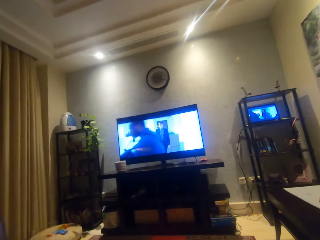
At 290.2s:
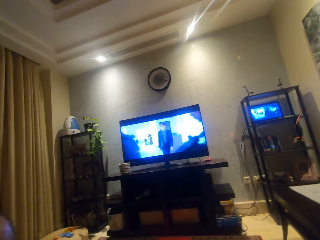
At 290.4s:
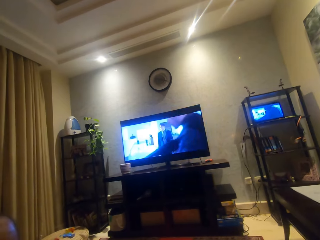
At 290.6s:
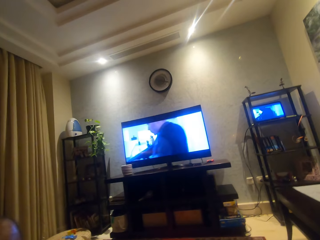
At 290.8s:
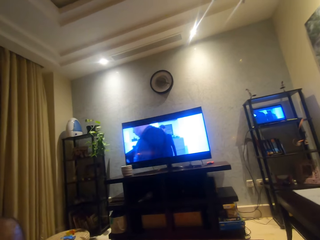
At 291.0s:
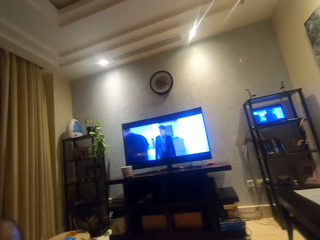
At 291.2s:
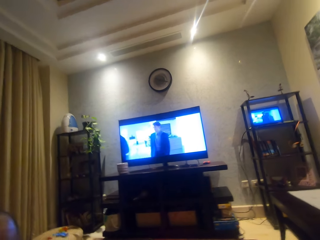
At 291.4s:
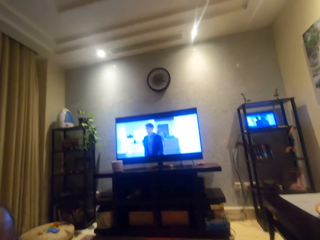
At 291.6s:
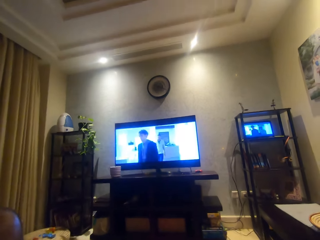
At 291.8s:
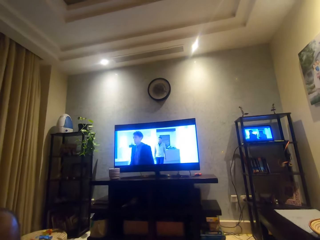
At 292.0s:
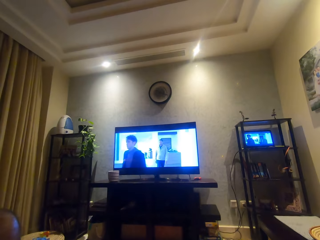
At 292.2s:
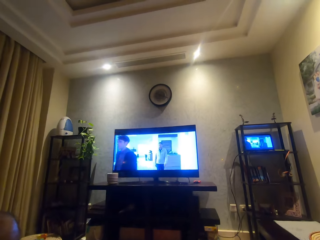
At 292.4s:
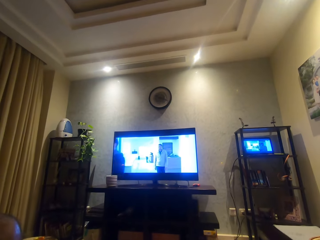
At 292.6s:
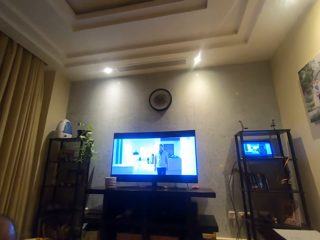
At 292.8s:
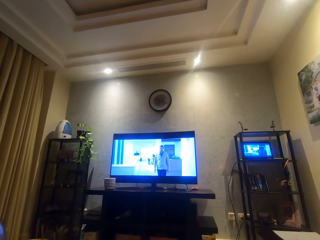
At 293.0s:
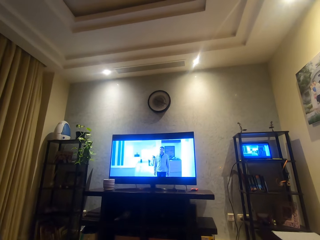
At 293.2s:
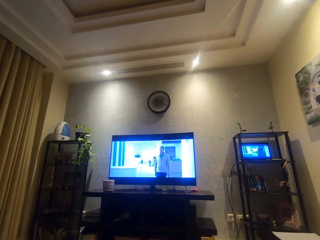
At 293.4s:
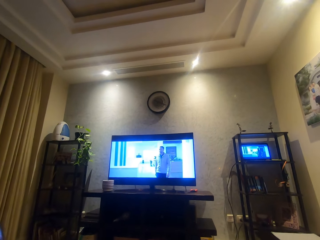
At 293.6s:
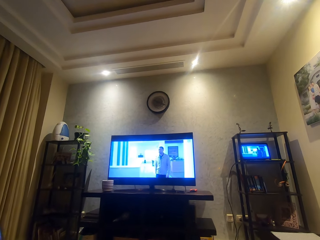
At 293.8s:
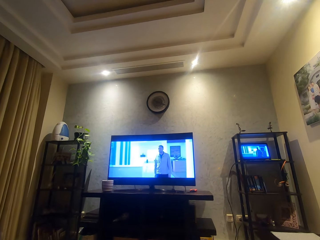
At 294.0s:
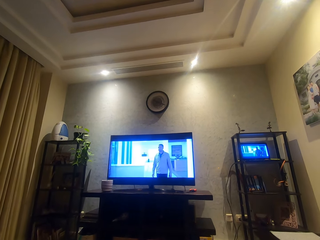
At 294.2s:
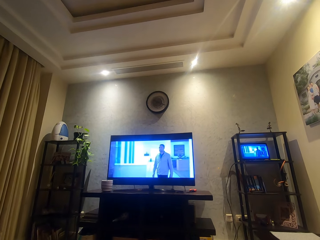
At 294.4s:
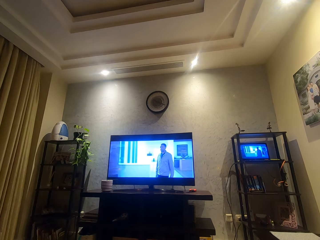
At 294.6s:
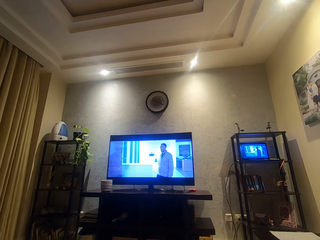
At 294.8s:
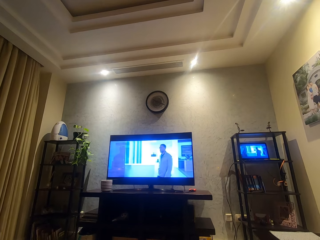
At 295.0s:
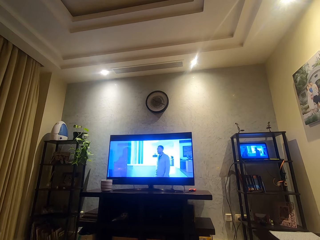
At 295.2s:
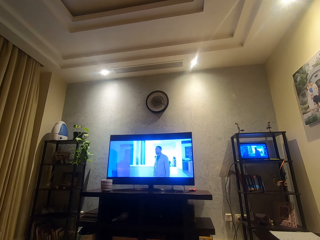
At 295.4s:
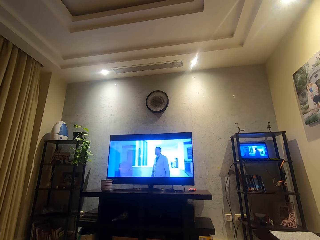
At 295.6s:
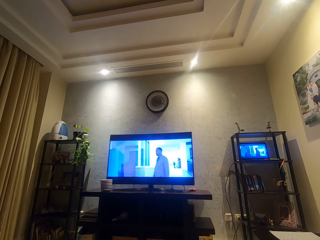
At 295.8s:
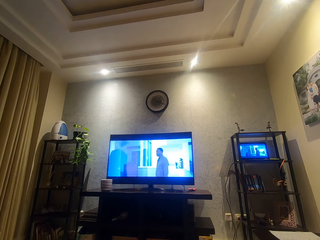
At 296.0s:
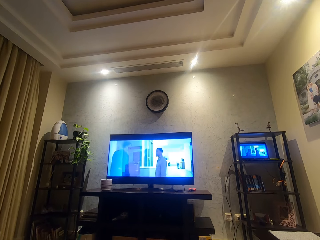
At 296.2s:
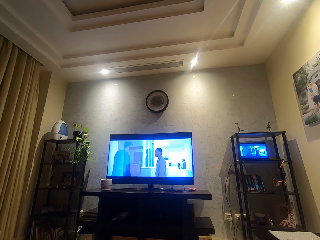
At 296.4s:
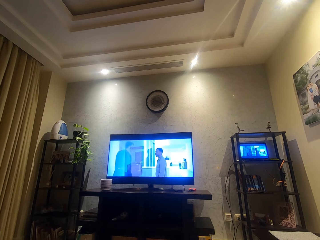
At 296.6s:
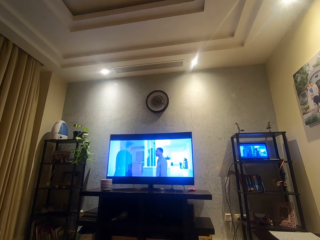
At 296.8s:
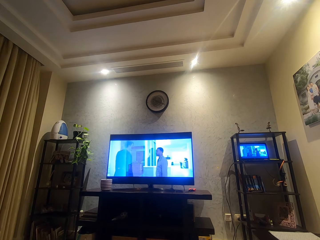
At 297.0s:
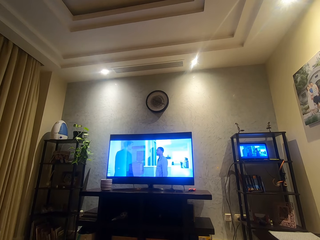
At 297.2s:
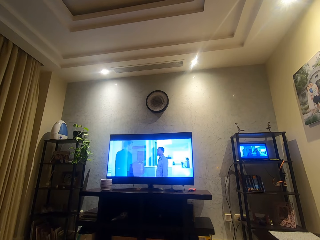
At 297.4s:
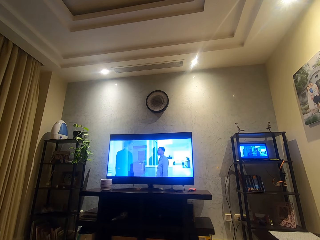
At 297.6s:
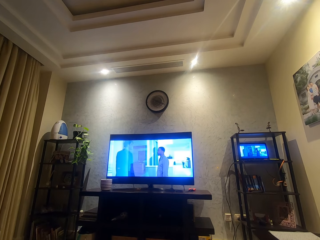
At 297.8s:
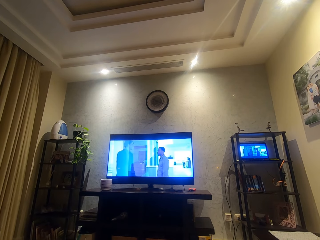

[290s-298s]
The camera wearer looks around.

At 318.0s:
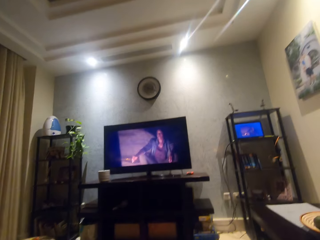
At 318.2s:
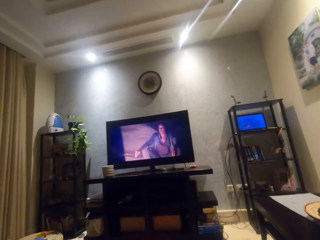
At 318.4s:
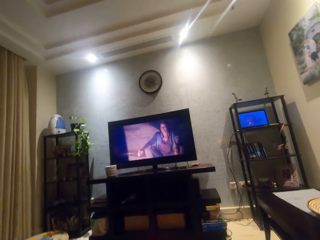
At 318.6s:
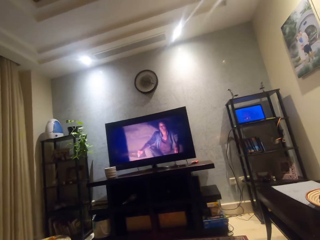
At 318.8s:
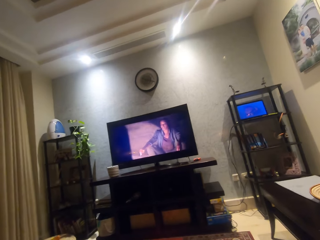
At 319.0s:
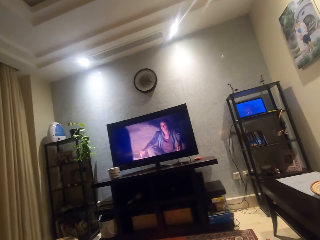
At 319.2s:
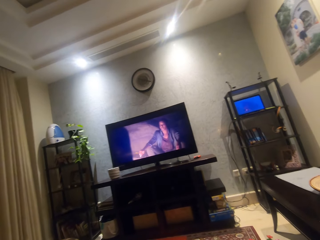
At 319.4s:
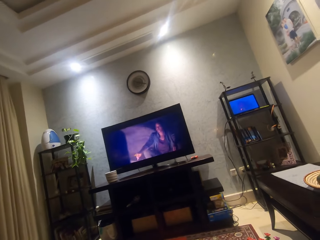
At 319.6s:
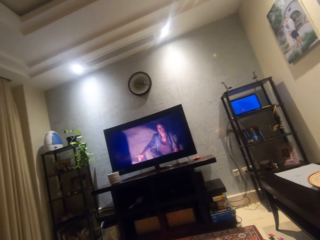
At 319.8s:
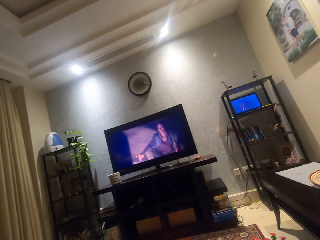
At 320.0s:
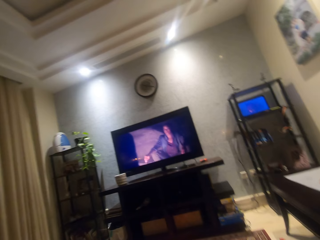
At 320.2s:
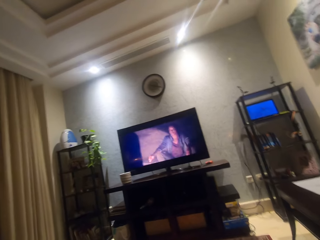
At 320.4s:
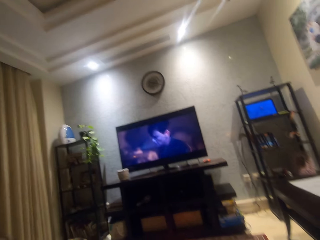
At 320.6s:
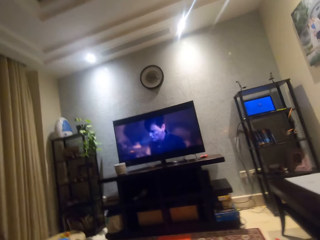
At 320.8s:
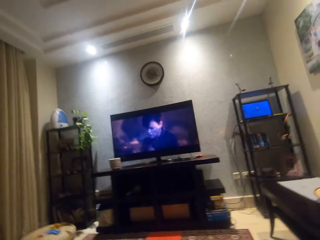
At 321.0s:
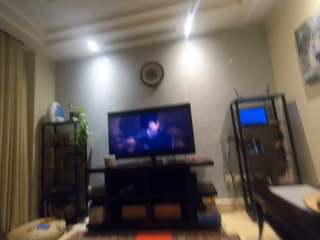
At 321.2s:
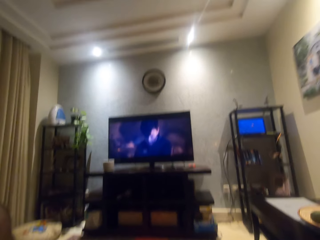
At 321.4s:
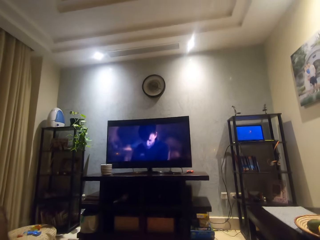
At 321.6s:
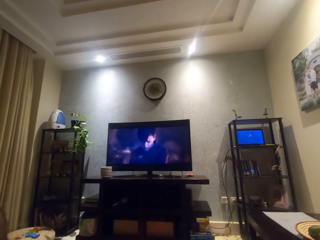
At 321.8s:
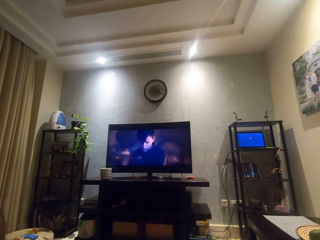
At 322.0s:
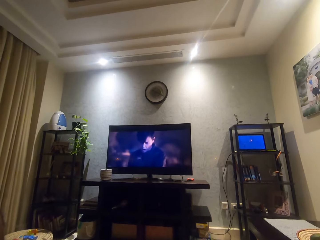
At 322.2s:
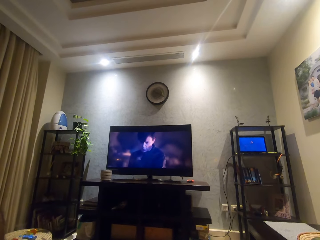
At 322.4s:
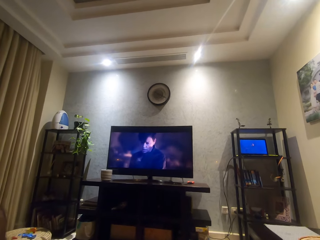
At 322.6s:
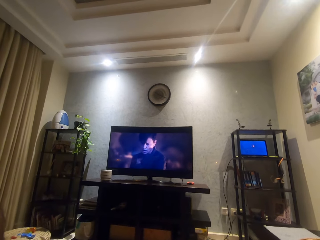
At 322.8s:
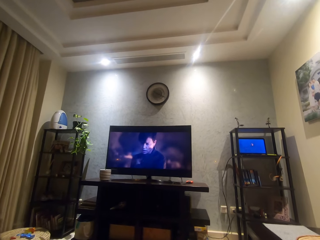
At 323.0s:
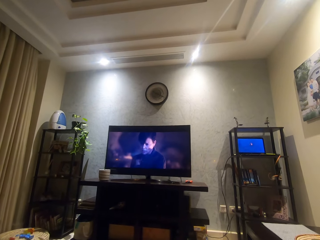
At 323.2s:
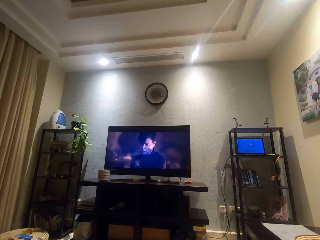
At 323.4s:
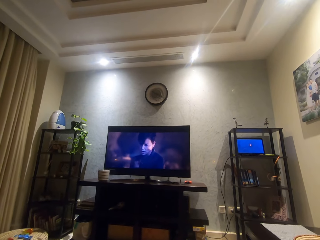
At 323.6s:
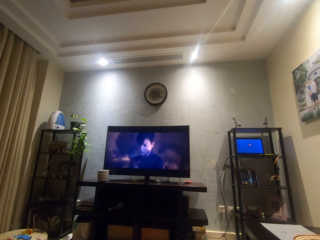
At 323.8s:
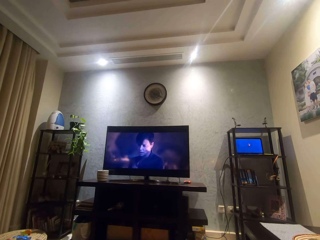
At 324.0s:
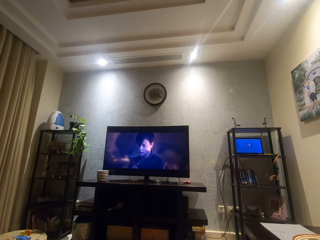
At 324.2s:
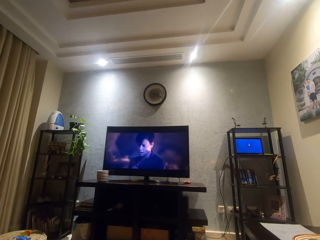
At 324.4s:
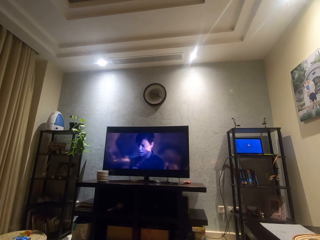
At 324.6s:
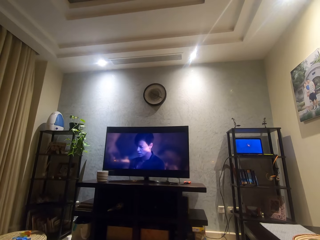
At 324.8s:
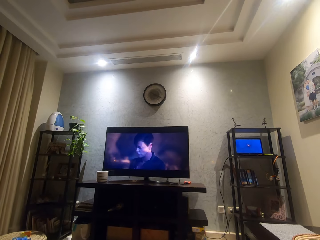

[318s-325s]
The camera wearer looks around.

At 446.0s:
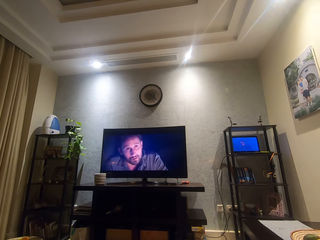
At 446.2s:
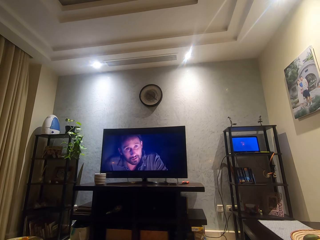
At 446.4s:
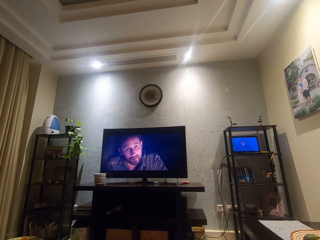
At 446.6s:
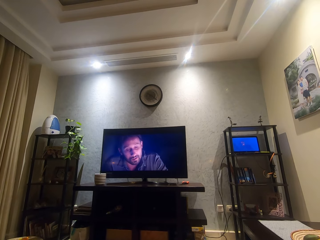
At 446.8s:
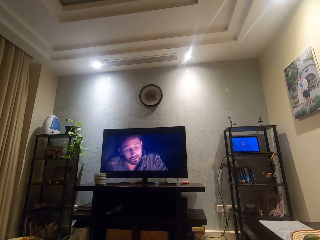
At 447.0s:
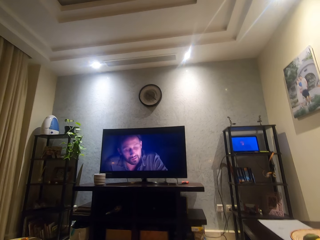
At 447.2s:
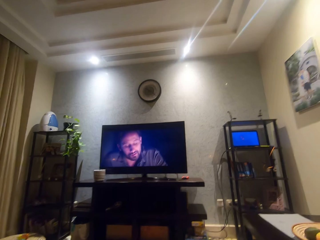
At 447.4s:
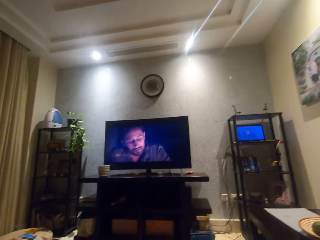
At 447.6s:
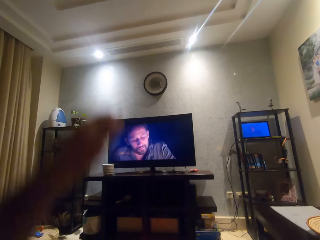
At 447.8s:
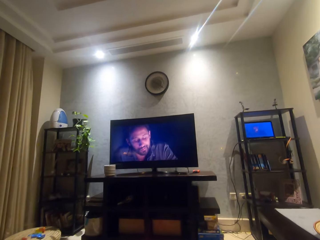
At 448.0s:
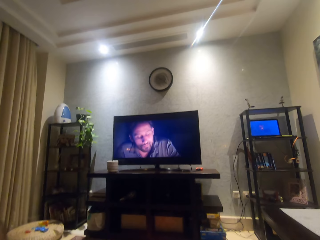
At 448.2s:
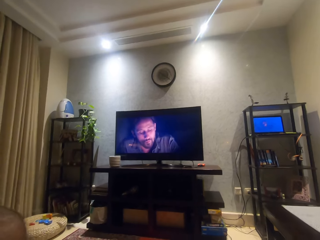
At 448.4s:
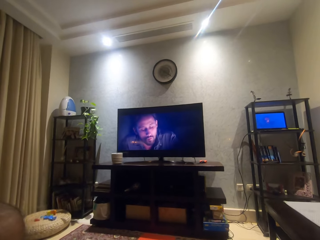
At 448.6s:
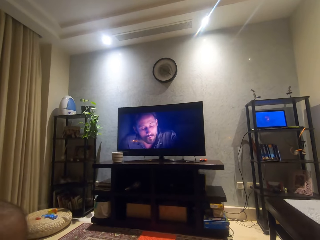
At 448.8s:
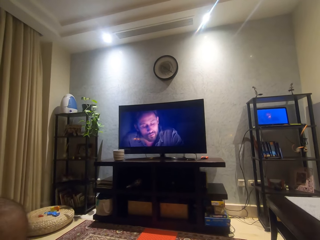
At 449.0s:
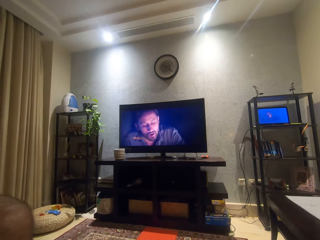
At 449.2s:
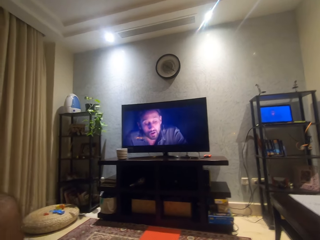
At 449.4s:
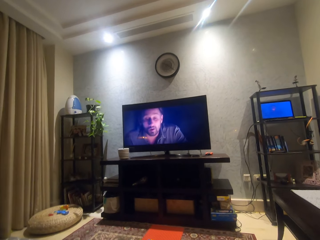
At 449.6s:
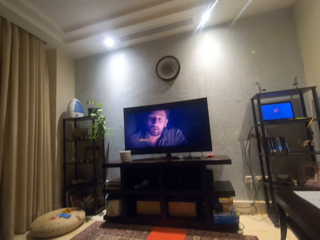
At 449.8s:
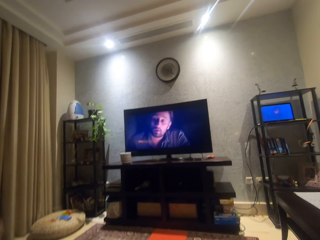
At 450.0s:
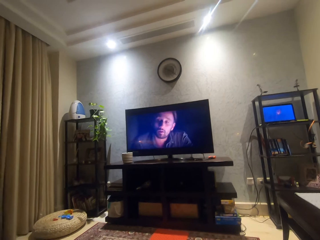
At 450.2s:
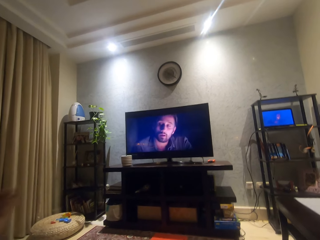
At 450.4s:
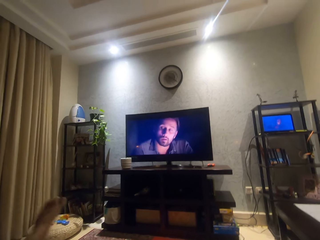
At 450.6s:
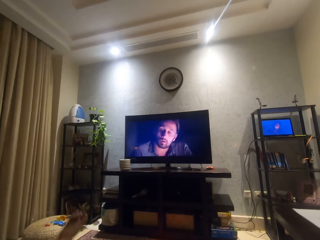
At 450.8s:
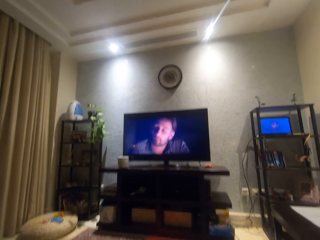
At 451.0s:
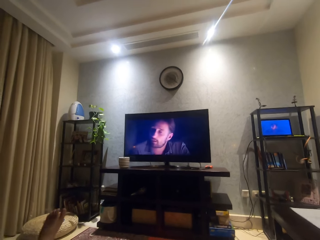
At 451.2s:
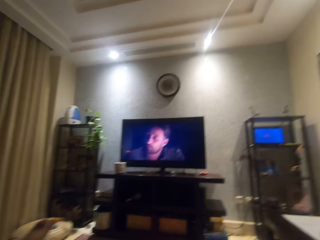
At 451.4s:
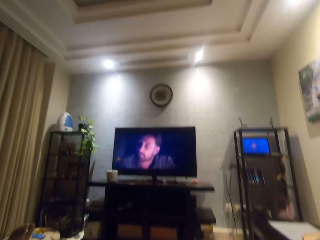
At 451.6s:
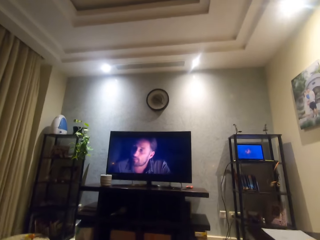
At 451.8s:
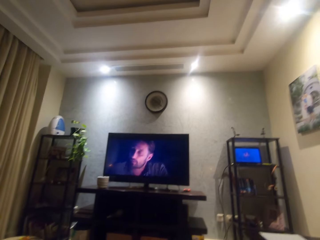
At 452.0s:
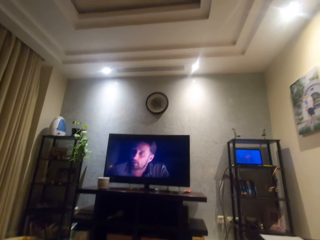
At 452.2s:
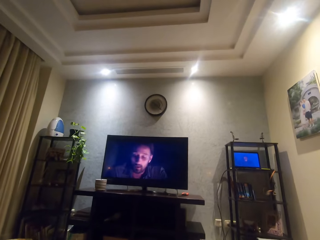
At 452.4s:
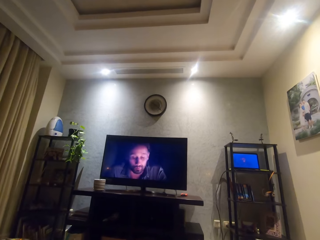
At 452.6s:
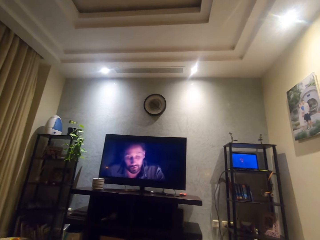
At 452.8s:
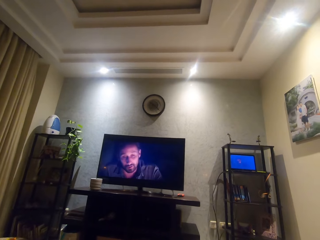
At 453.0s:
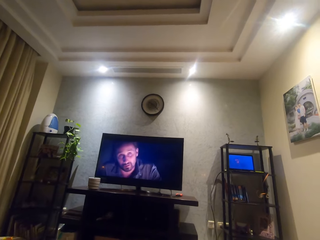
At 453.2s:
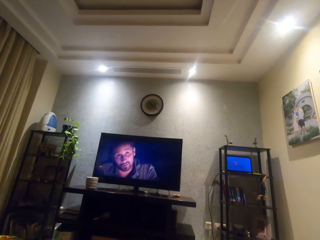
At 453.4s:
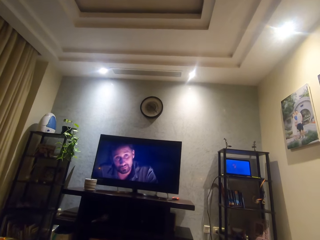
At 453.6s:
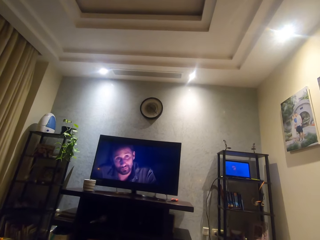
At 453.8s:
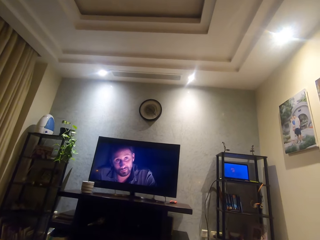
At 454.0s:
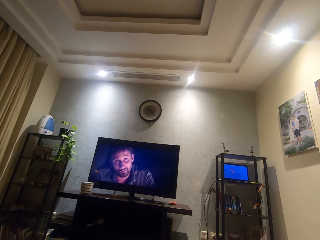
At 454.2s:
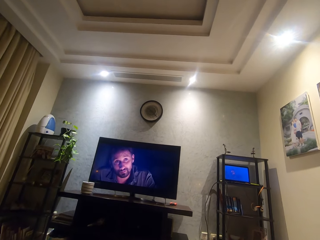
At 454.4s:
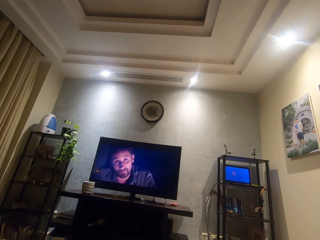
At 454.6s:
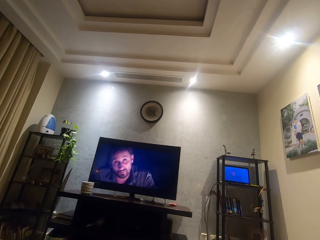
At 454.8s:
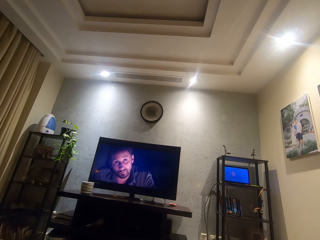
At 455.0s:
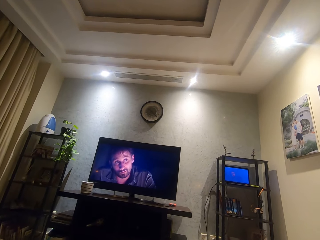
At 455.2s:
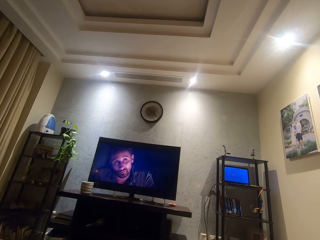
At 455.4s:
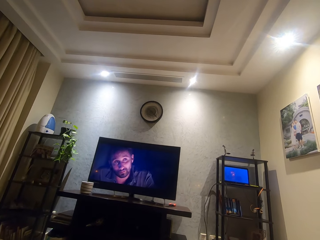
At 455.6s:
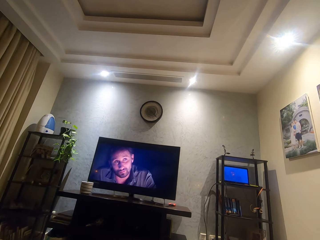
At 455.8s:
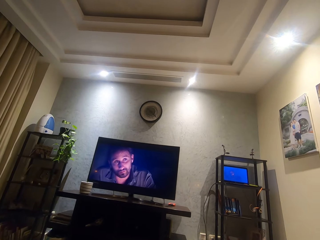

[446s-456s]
The camera wearer moves his left hand. He moves his left leg.
